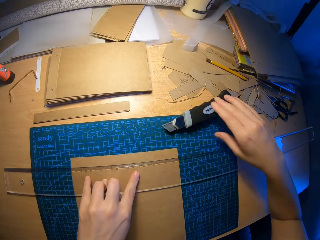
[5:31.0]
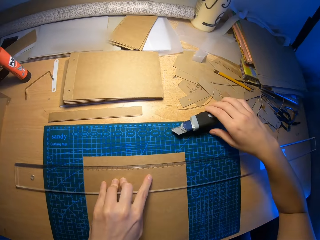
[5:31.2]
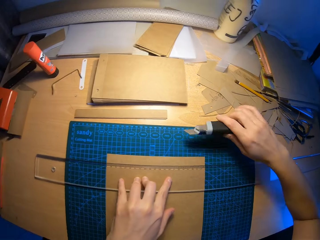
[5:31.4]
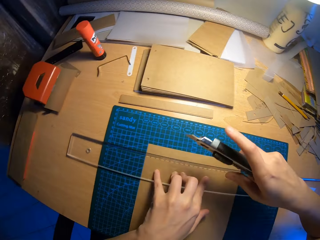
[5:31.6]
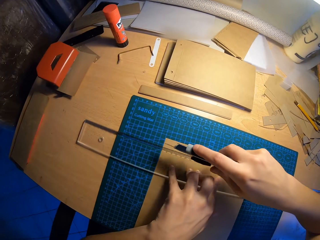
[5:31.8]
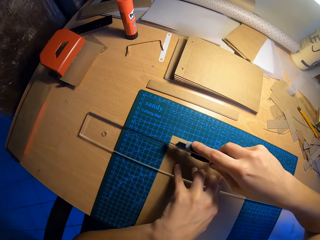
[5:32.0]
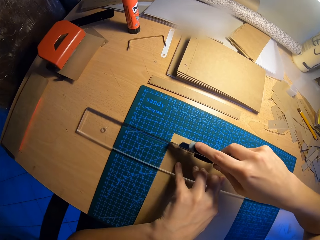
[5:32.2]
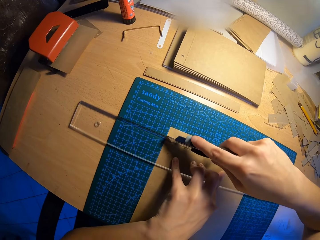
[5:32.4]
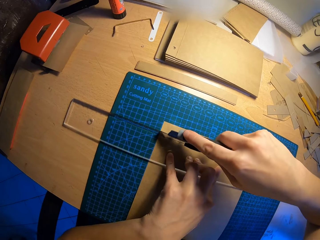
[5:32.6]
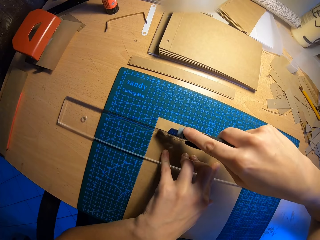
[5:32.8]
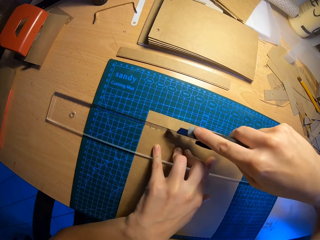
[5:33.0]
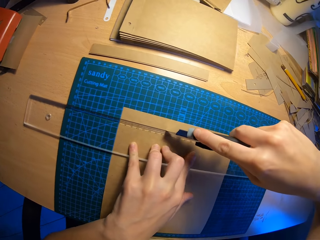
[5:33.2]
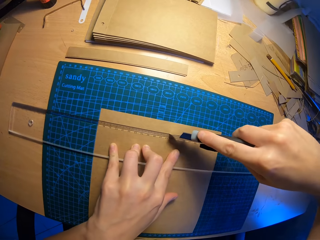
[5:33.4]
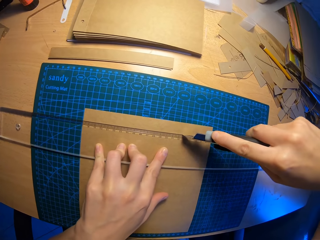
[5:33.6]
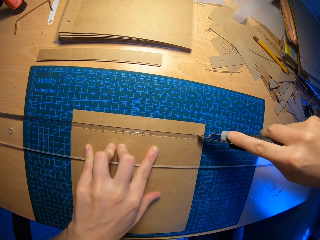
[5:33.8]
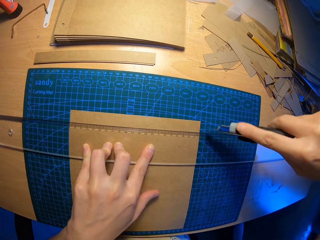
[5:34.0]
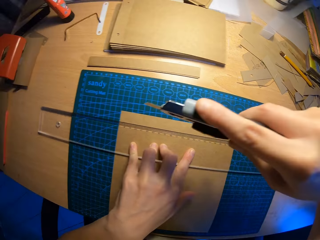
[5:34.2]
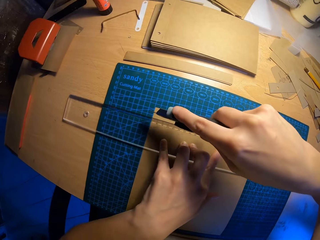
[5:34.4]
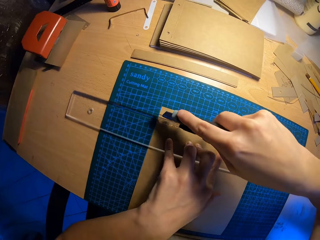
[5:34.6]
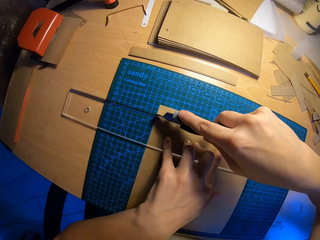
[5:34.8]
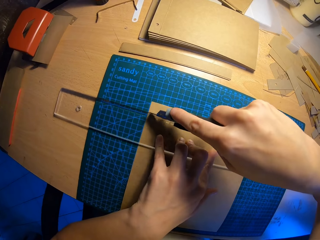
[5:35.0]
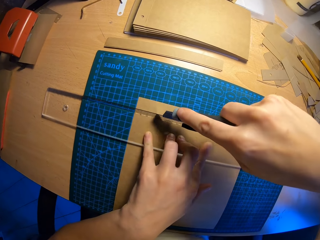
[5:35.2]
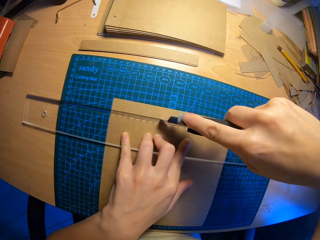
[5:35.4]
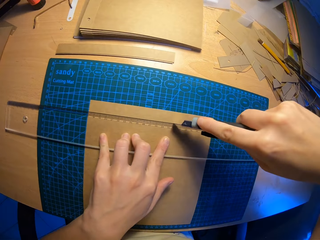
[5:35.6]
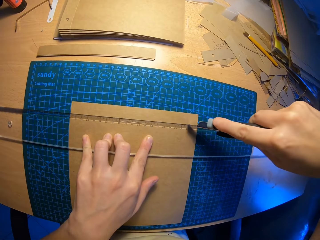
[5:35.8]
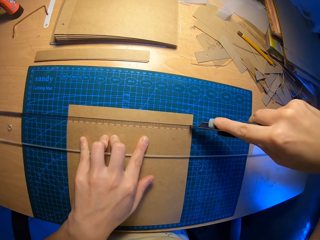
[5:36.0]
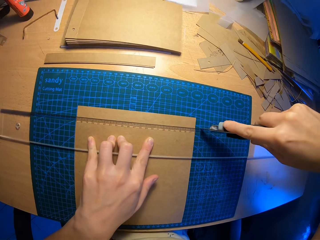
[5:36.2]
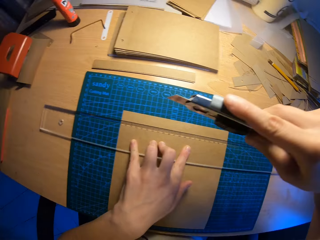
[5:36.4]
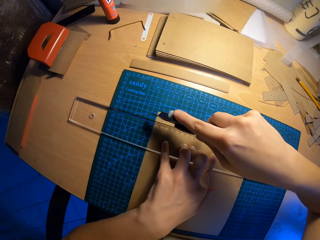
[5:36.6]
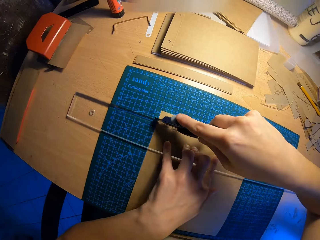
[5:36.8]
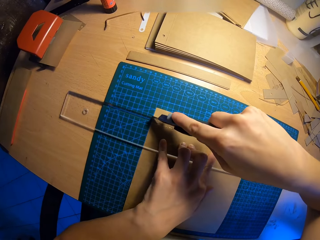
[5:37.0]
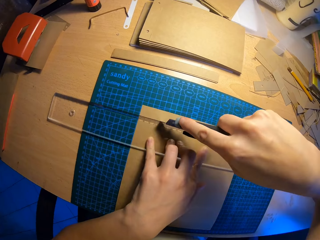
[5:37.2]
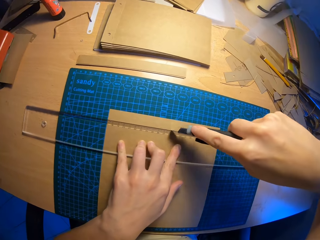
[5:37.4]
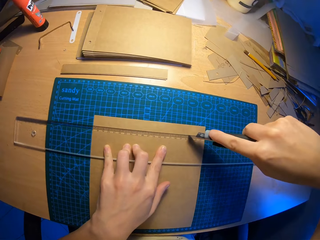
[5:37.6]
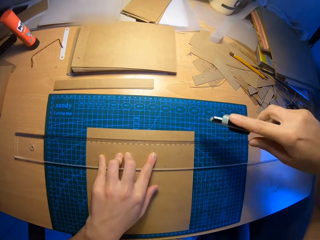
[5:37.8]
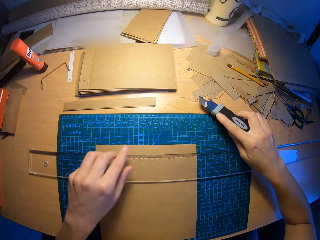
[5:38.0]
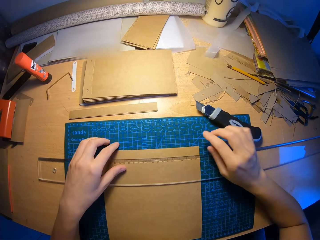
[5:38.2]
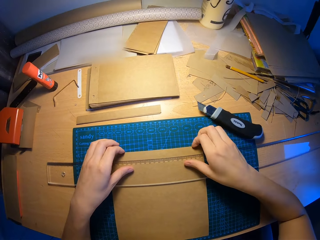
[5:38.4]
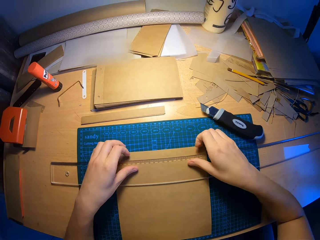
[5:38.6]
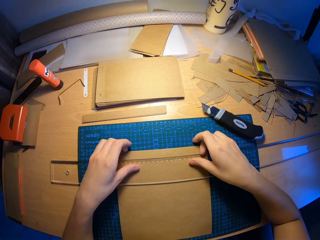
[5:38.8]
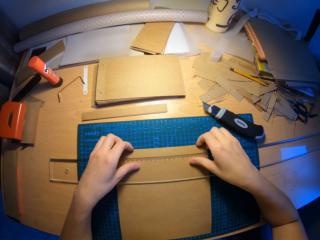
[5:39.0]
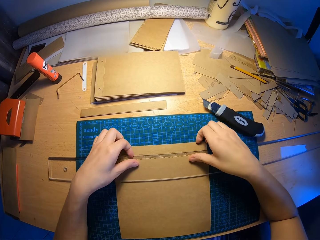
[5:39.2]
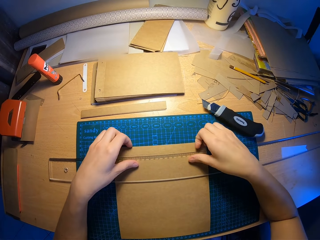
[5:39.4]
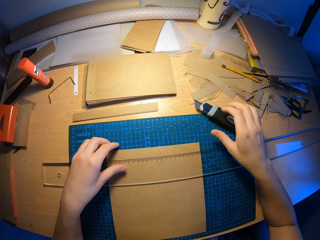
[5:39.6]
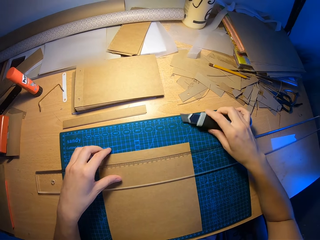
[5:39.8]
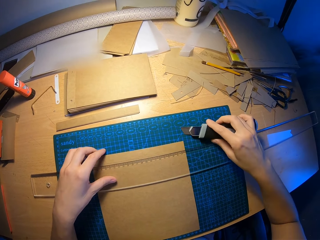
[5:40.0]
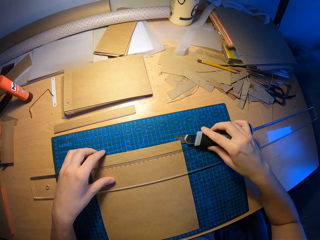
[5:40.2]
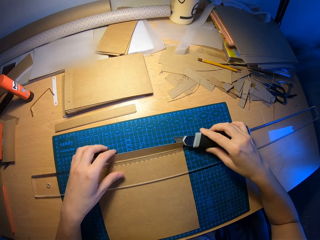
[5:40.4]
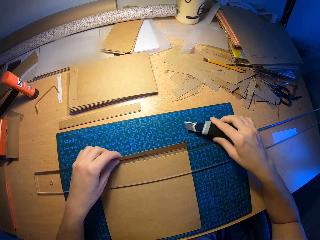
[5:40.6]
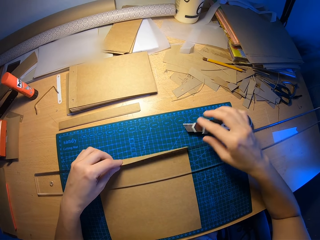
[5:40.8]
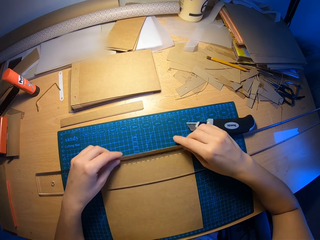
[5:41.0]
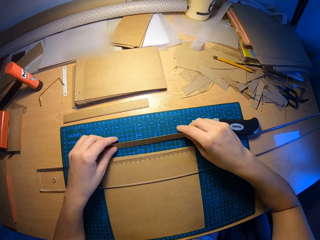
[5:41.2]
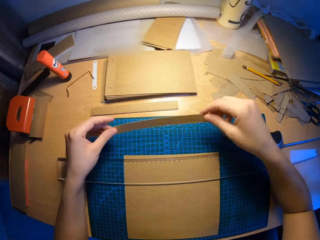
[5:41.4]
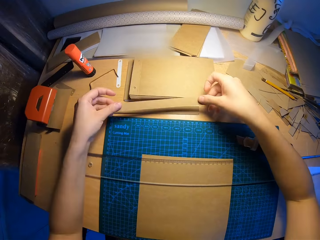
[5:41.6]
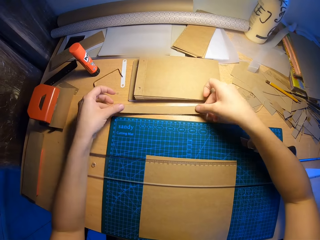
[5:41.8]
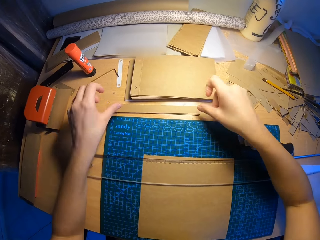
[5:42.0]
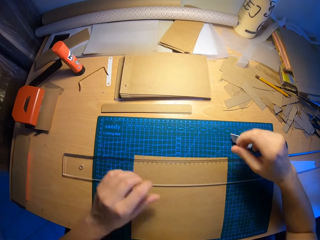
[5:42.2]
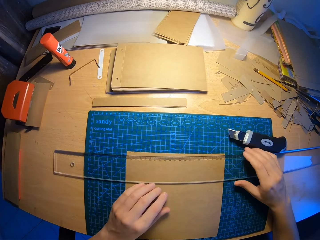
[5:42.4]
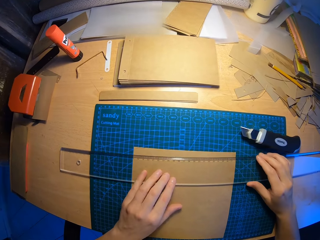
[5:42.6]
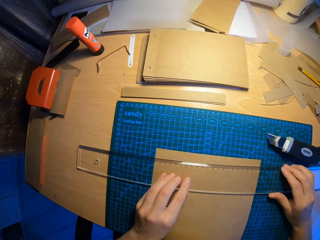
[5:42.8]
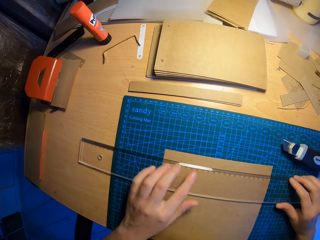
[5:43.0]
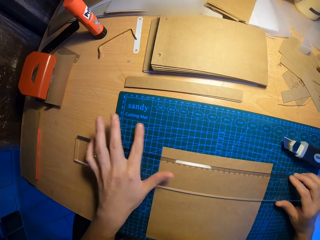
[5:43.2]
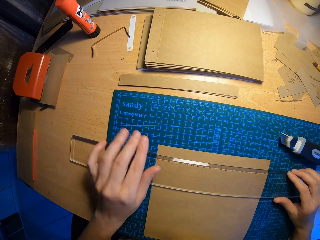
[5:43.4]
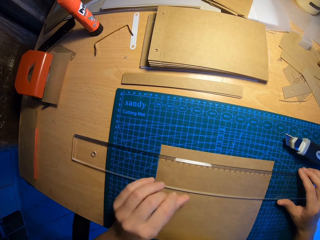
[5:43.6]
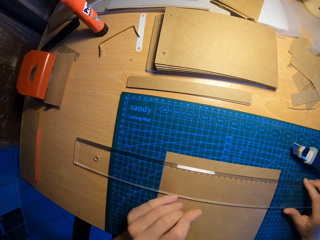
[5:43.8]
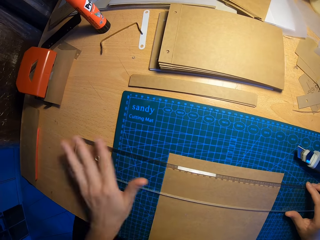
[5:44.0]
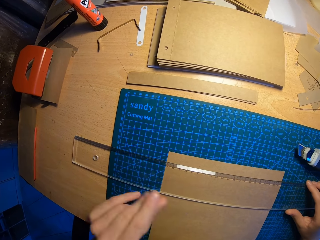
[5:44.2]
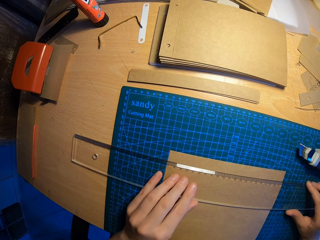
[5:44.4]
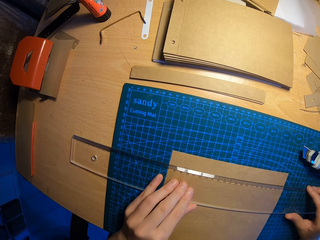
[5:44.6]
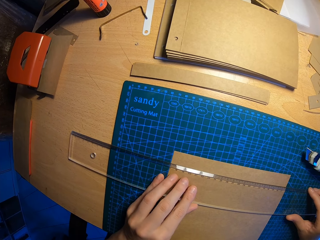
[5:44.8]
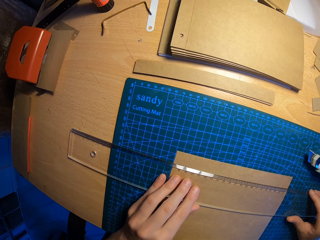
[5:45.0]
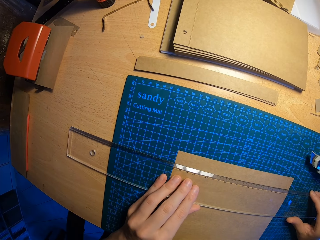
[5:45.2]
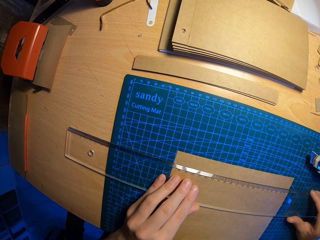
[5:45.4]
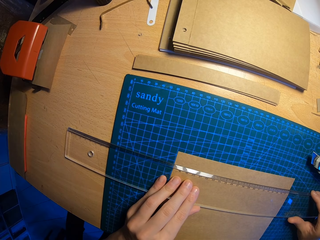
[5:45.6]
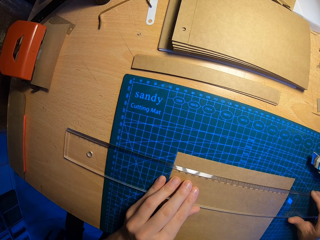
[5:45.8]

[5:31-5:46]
The camera wearer picks up a draper or paper cutter from a table with his right hand. He cuts a cardboard with the draper in his right hand. He drops the draper on the table with his right hand. He aligns the piece of cardboard with other cardboards on the table with both hands. He picks up the paper cutter. He drops small pieces of paper. He adjusts the setsquare on the table with both hands. He holds a ruler.

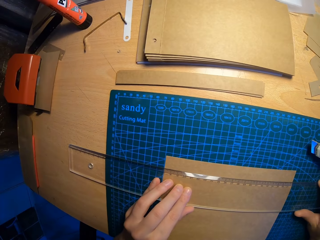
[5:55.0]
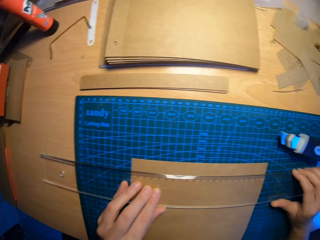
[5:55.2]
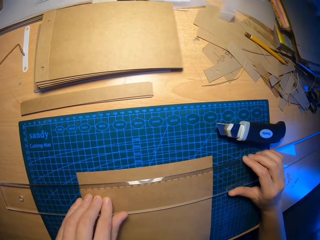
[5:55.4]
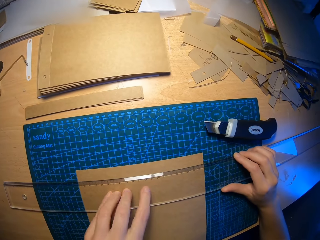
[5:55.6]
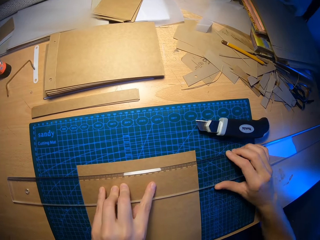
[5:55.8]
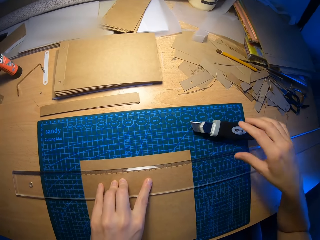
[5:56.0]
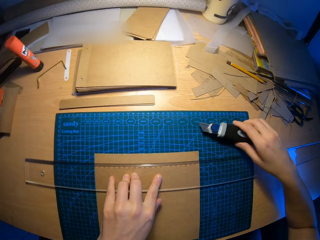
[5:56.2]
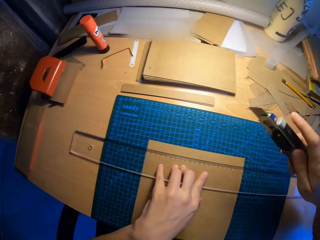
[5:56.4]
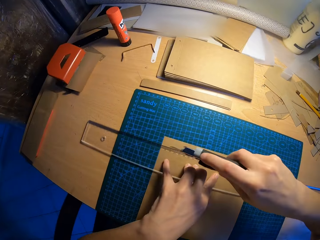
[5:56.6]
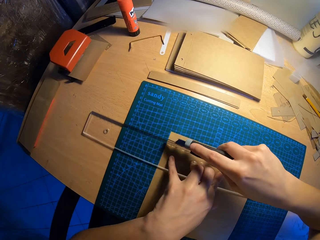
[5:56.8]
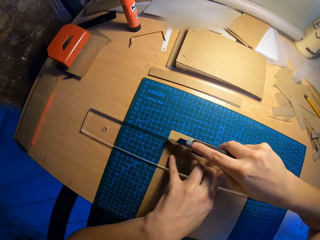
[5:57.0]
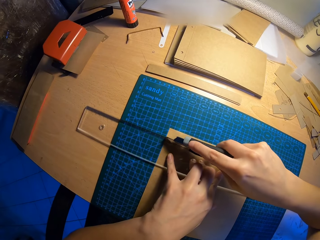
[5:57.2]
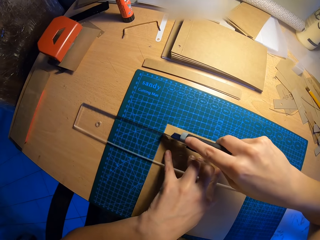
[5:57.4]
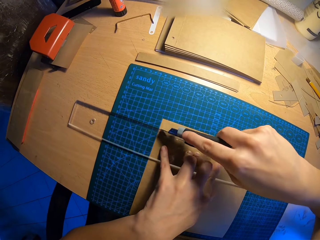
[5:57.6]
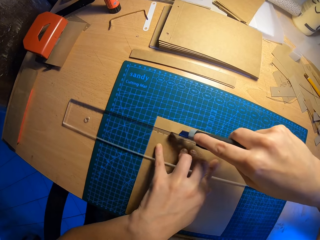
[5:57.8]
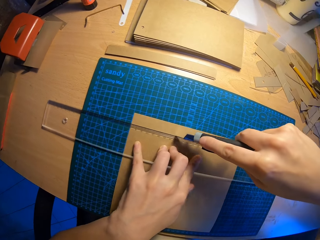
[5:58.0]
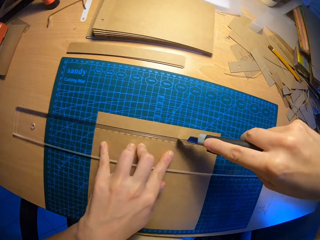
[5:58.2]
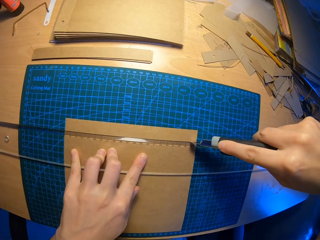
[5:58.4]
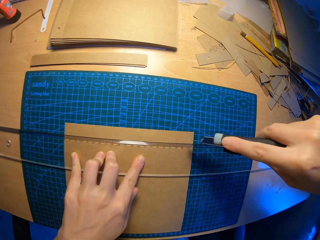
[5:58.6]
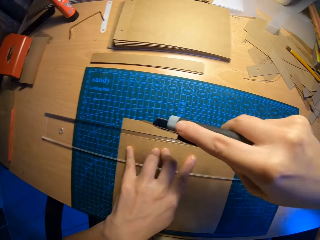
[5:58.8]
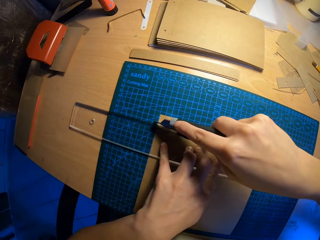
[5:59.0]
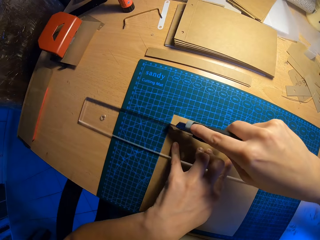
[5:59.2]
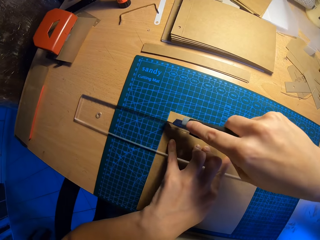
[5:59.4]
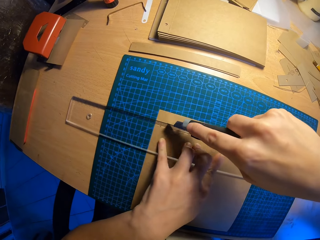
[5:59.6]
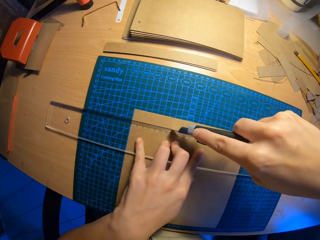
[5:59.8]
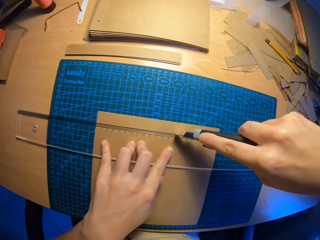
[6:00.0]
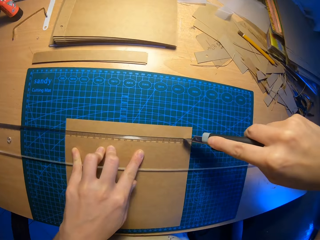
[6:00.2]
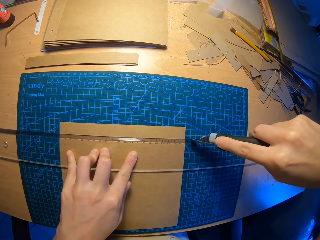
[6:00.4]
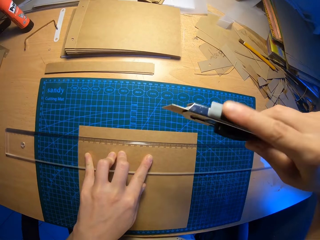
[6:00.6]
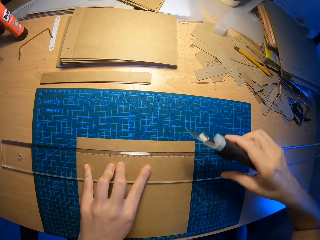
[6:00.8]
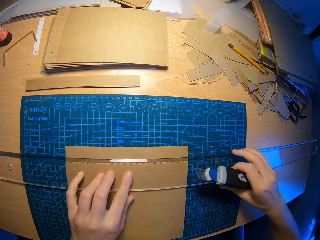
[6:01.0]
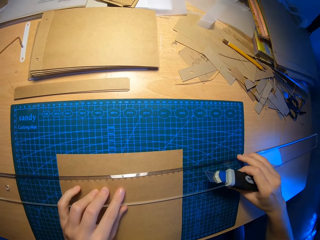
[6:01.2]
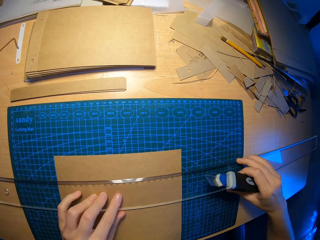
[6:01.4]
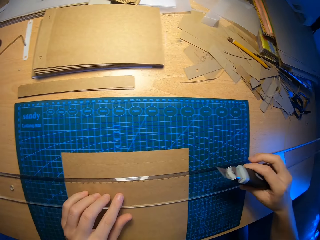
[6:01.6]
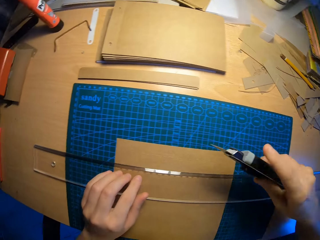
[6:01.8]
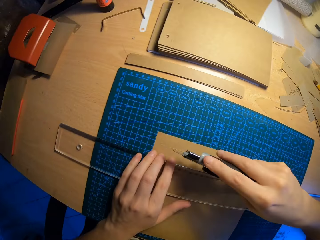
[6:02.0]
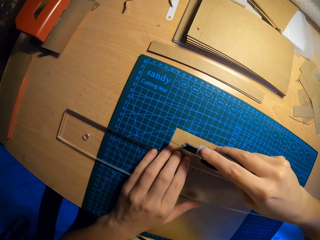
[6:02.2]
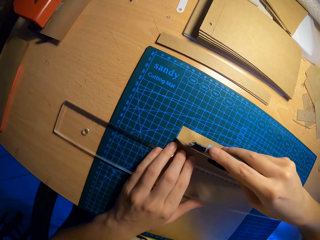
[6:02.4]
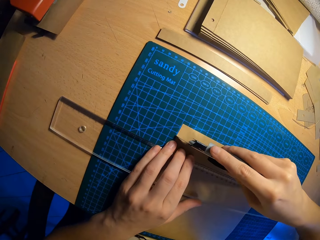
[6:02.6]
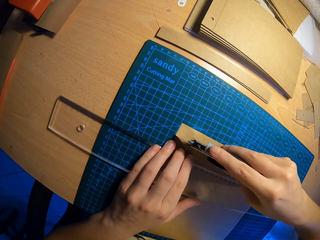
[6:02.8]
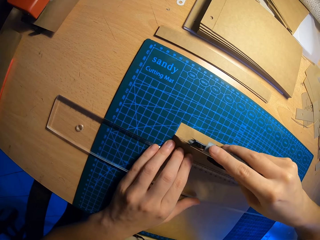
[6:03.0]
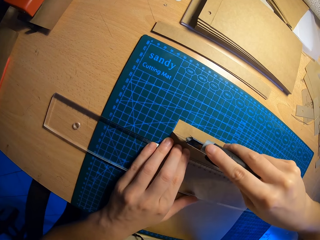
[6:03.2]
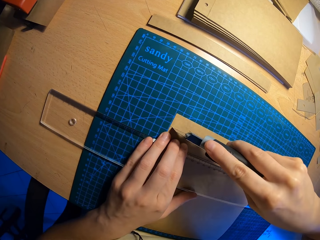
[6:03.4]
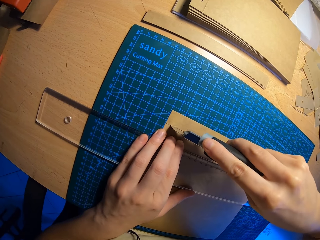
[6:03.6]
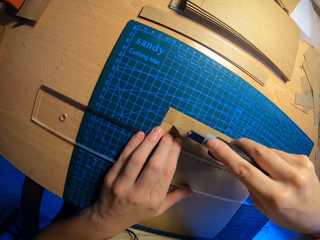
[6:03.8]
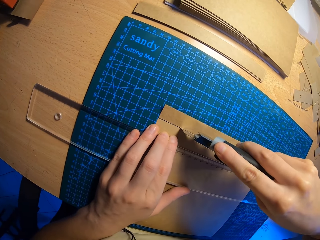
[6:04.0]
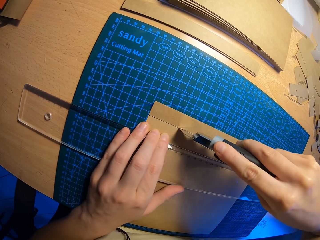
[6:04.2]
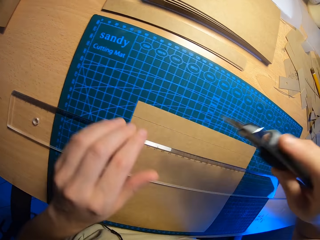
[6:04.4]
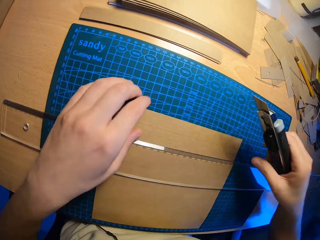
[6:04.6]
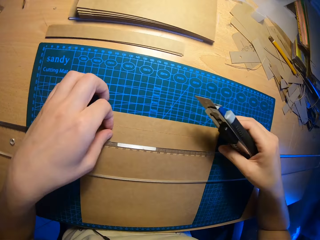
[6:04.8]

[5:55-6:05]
The camera wearer picks up a draper from a table with his right hand. He cuts a cardboard with the draper in his right hand. He adjusts the setsquare on the table with both hands. He cuts the cardboard with the draper in his right hand.
